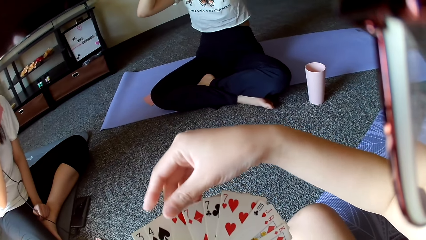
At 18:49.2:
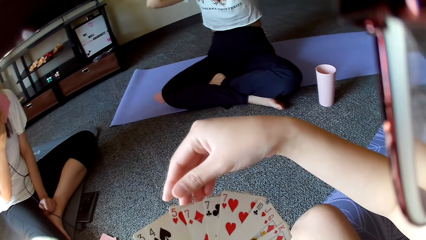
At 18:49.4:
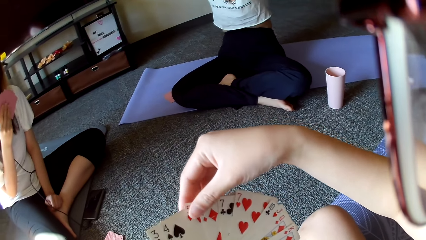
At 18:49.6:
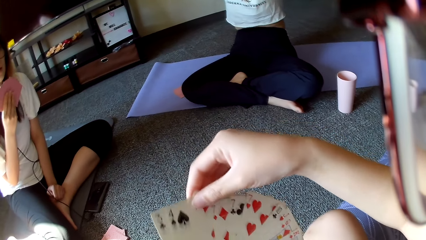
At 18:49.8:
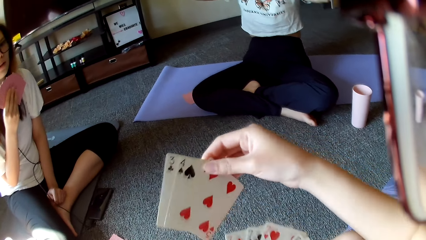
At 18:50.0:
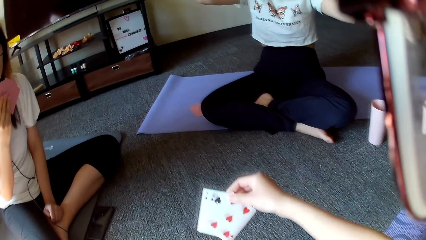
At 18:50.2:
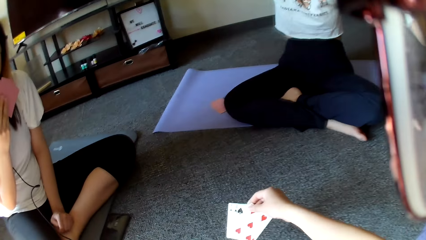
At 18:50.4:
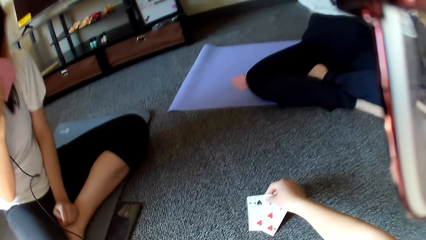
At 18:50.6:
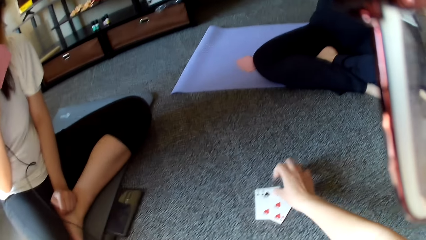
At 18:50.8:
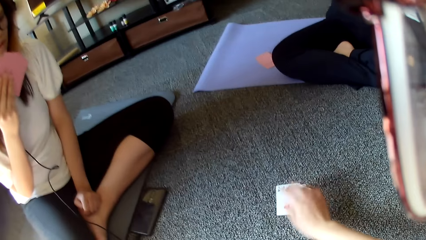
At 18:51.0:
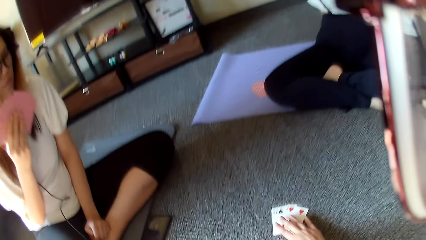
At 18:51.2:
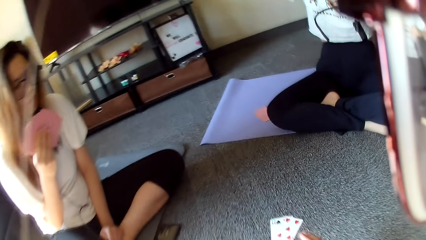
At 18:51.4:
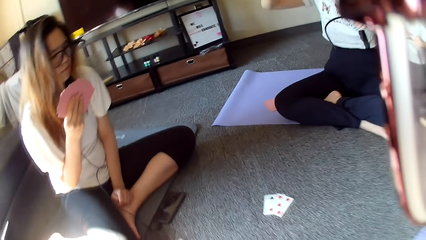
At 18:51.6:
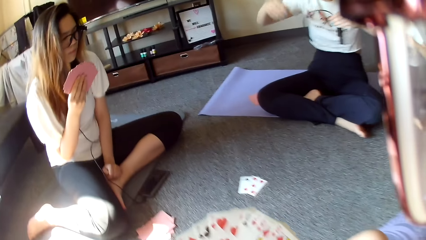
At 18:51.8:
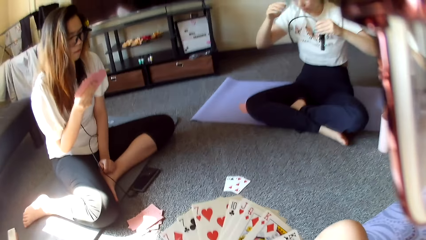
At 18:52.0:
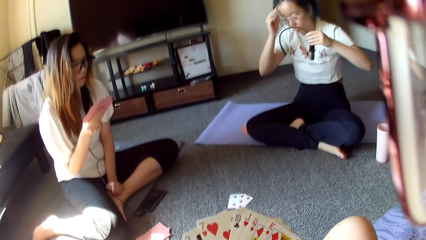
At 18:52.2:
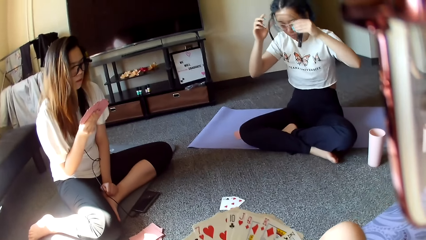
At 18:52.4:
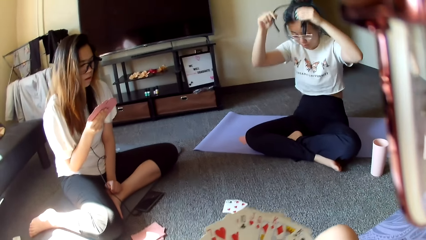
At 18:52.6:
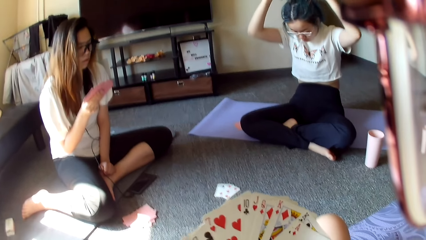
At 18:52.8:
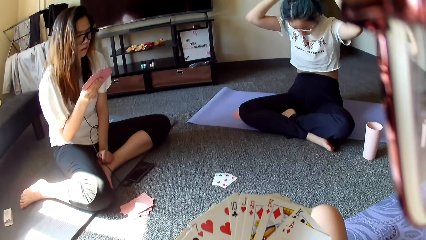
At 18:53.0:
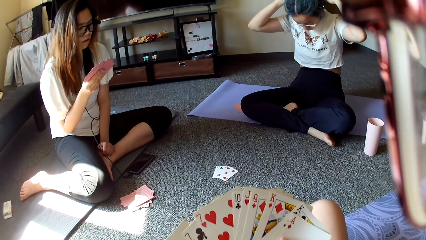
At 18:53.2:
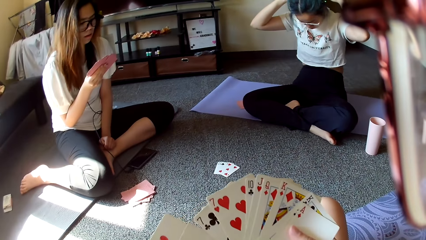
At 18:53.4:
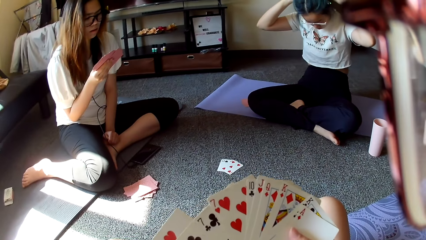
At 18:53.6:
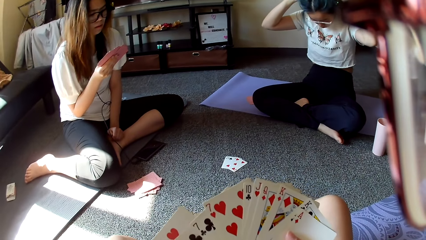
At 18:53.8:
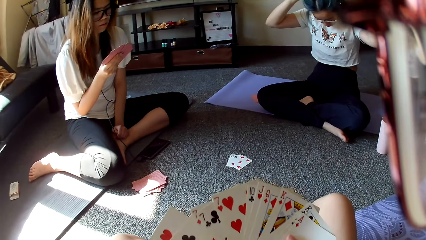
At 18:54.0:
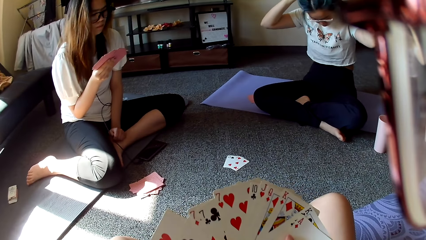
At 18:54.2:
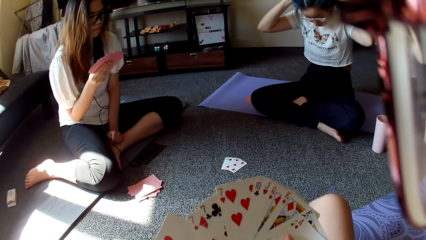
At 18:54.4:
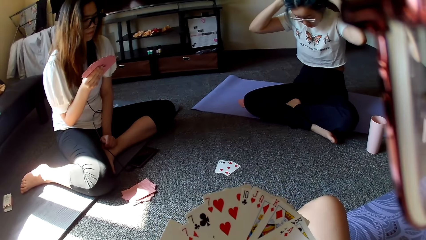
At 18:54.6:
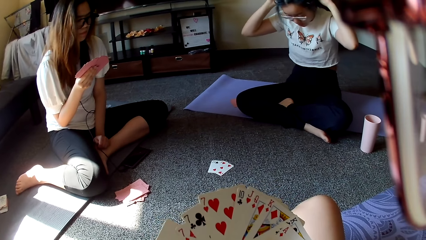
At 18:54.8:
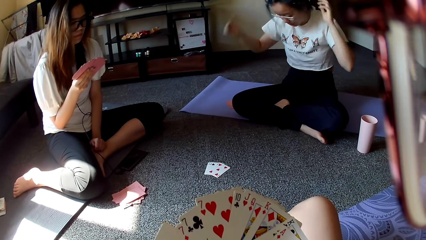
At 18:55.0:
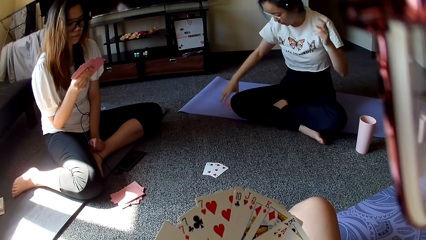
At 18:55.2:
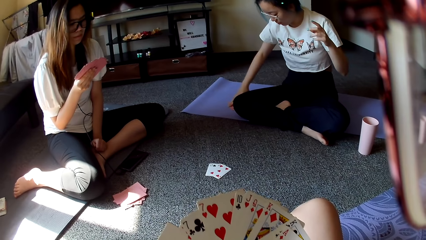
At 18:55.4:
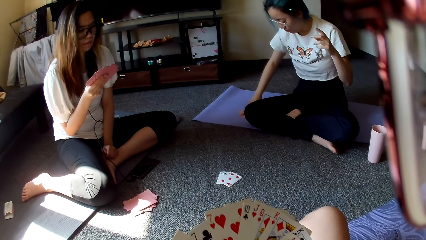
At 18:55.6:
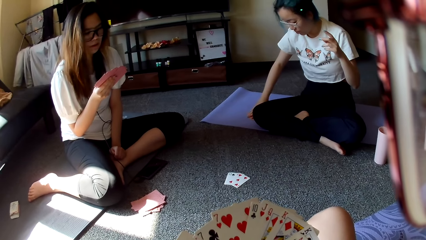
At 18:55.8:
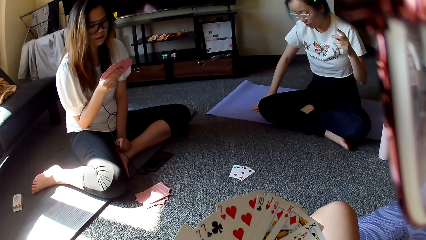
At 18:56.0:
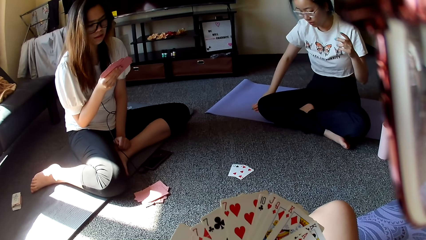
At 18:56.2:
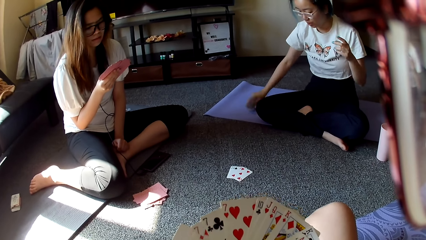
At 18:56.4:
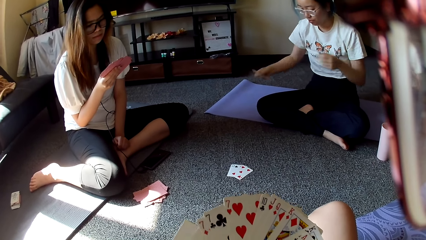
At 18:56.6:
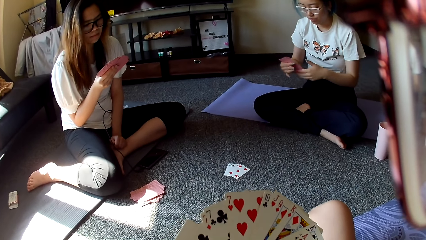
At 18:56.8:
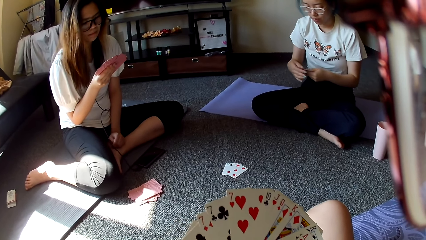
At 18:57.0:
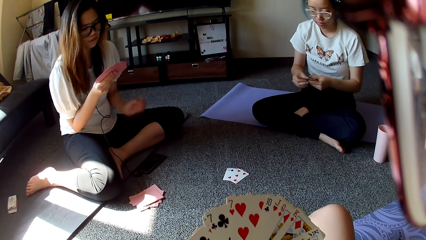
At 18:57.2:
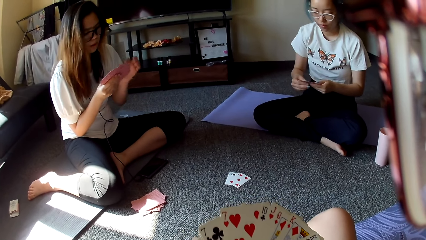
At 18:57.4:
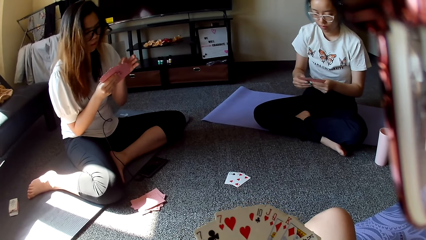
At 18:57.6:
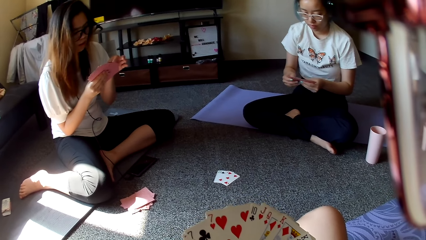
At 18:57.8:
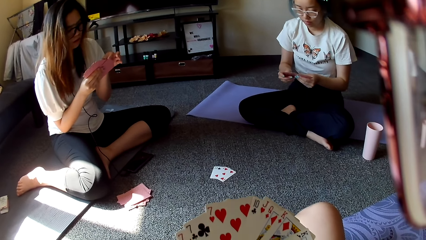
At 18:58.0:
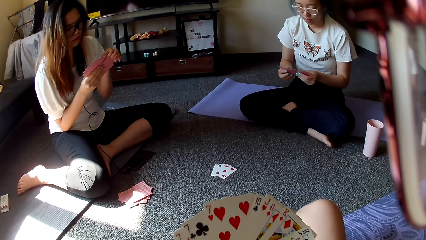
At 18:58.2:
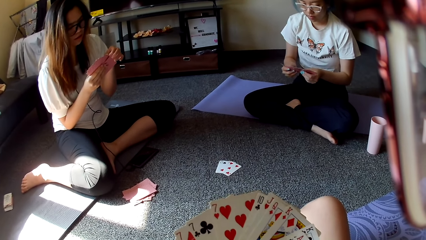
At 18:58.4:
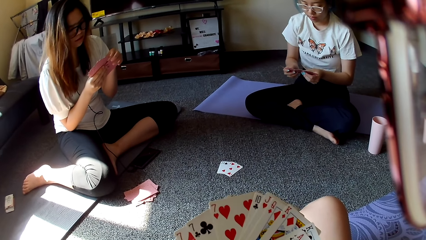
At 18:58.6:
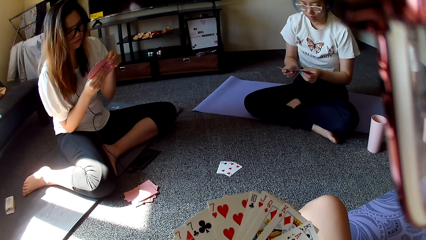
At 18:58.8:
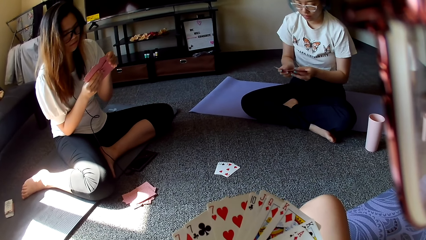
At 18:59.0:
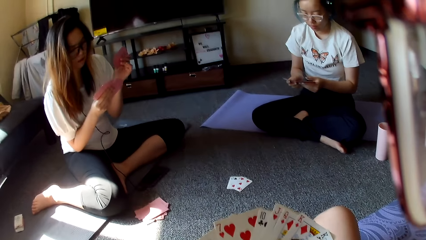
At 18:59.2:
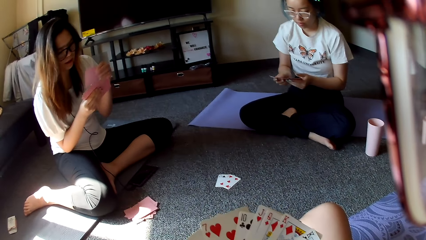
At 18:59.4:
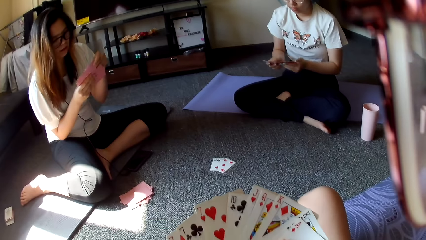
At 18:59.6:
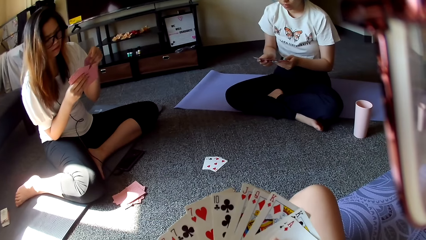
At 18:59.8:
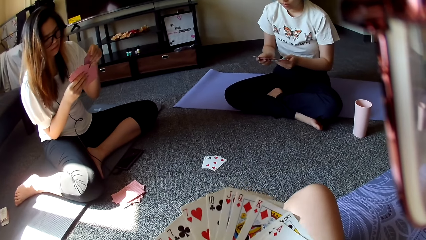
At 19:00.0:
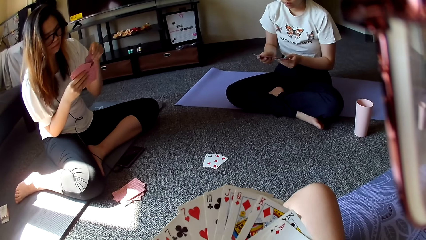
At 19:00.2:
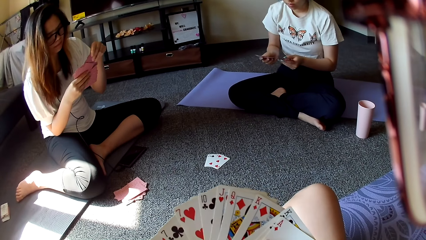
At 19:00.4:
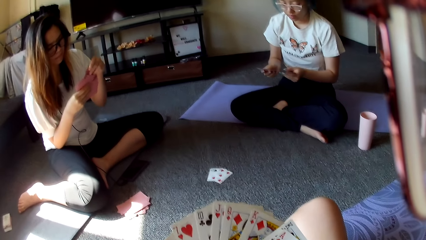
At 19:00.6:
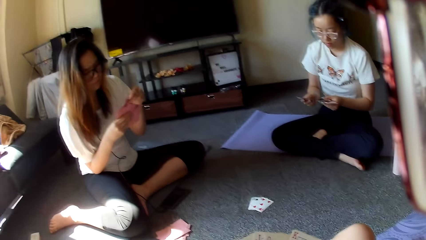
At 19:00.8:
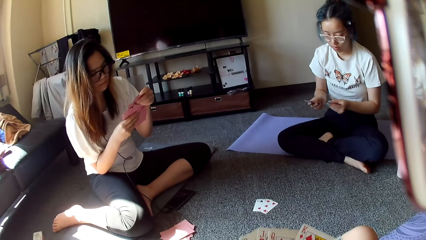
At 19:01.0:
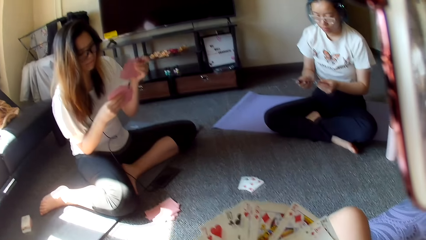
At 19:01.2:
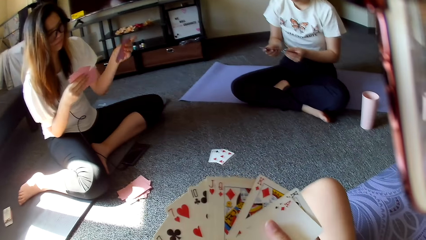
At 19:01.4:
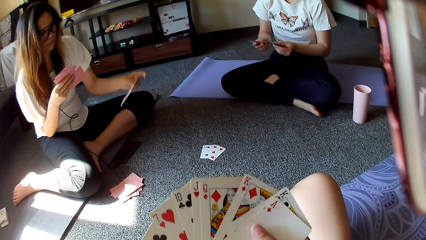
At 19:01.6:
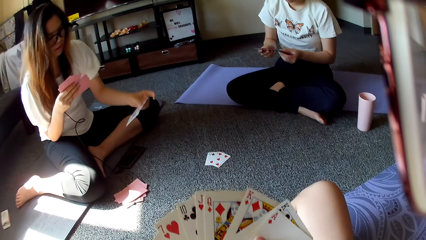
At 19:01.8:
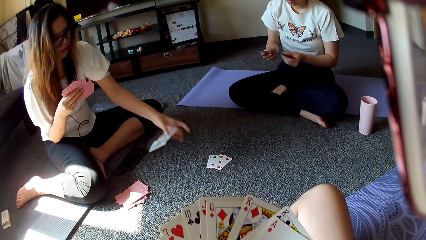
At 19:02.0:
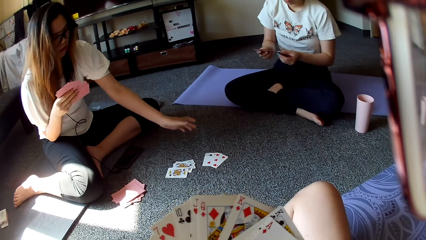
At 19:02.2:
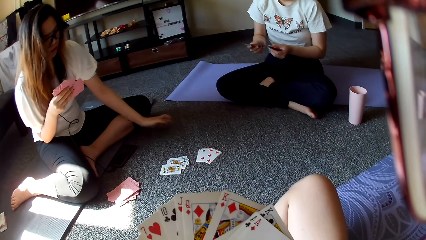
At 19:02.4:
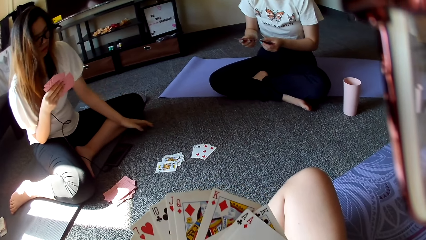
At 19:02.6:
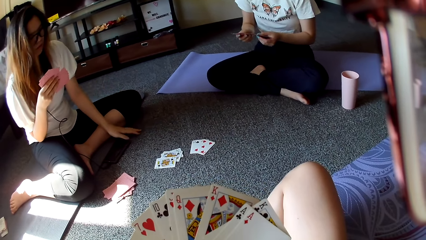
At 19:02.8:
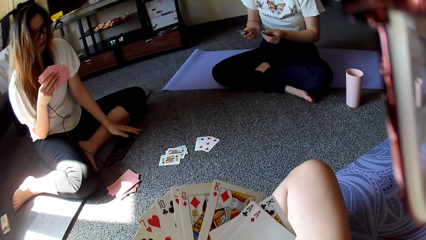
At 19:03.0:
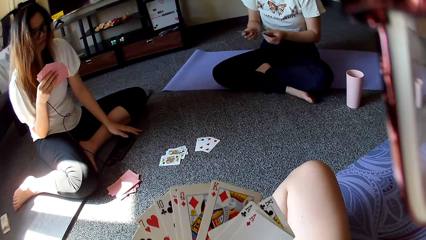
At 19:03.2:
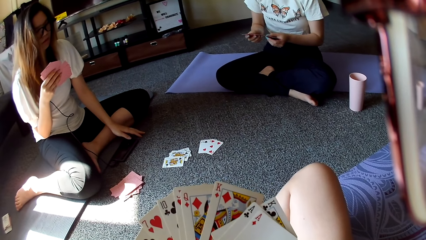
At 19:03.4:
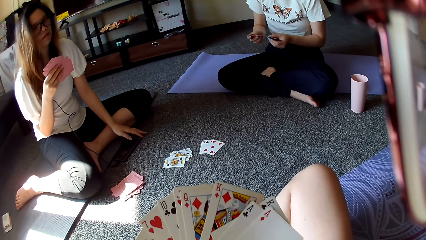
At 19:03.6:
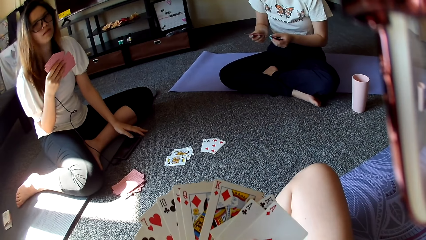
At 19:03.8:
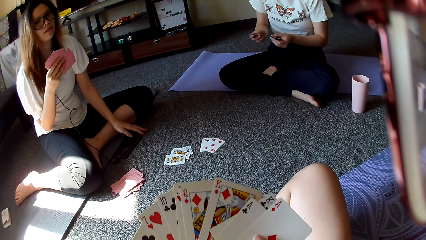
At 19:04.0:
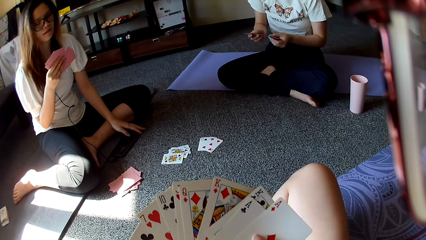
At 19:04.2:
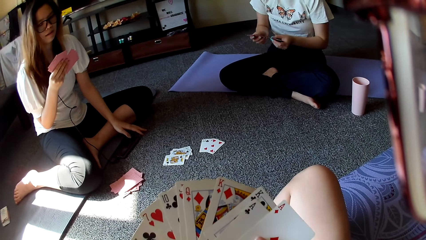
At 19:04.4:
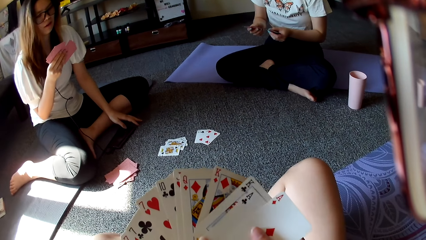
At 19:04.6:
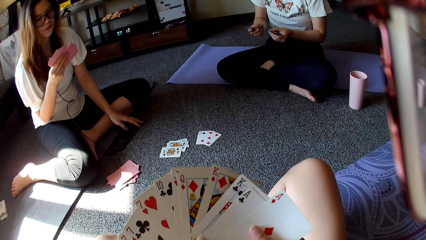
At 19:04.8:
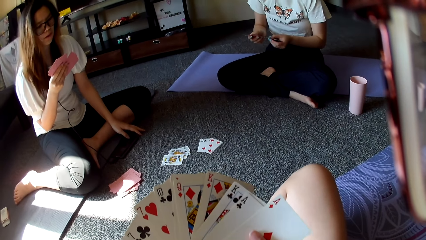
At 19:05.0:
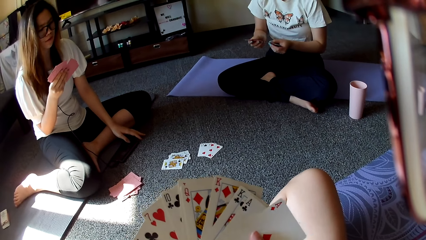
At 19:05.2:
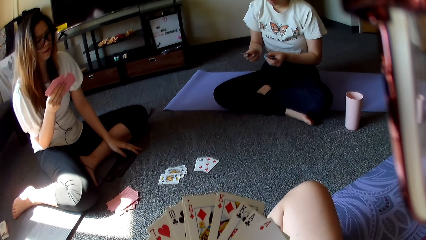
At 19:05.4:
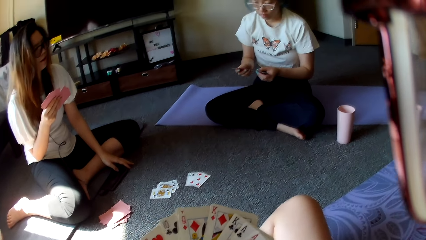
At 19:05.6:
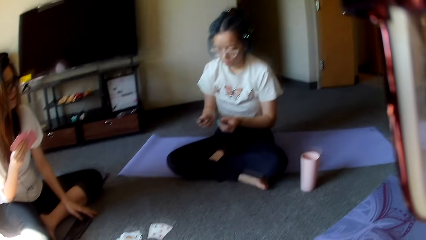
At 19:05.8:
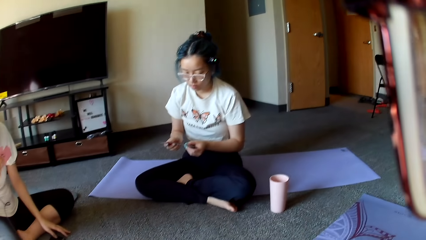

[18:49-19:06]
The camera wearer places the cards on the floor. A person puts on earphones and picks the cards on the floor. Another person places the cards on the floor.
